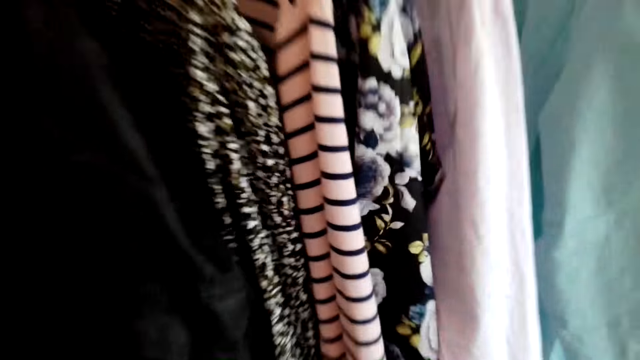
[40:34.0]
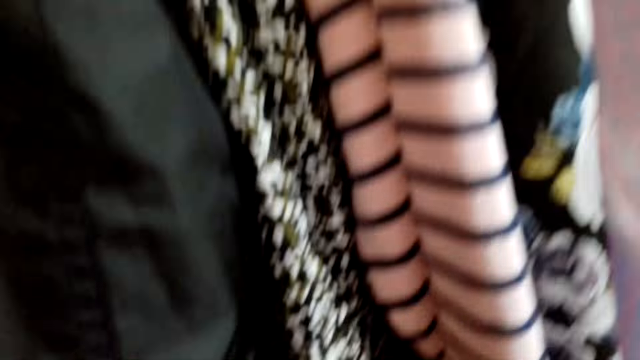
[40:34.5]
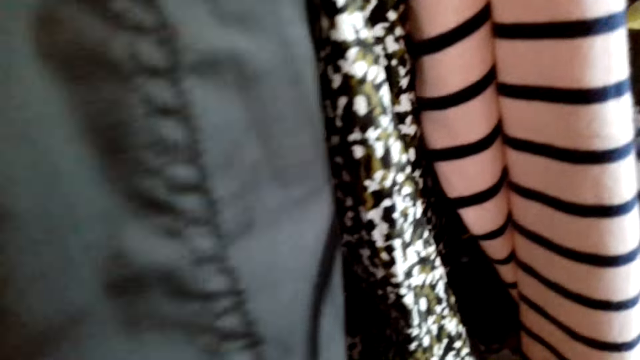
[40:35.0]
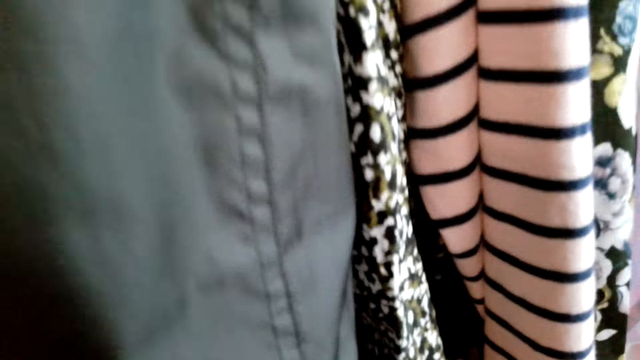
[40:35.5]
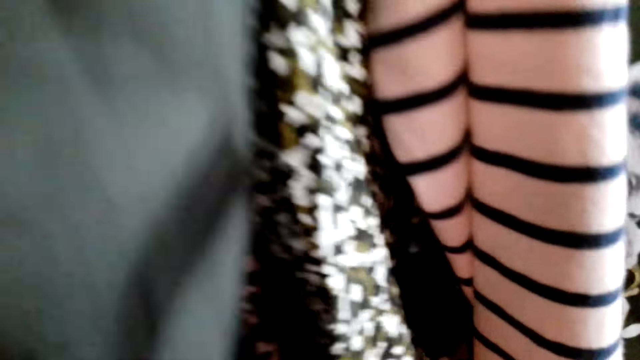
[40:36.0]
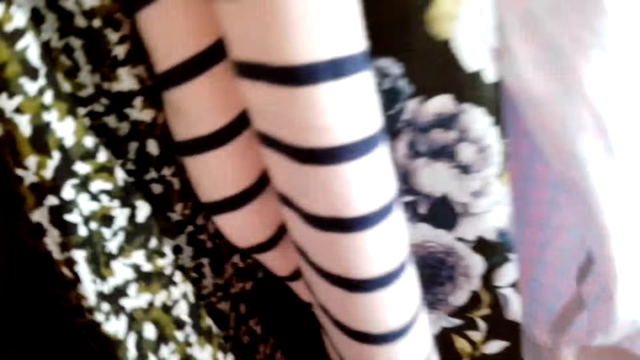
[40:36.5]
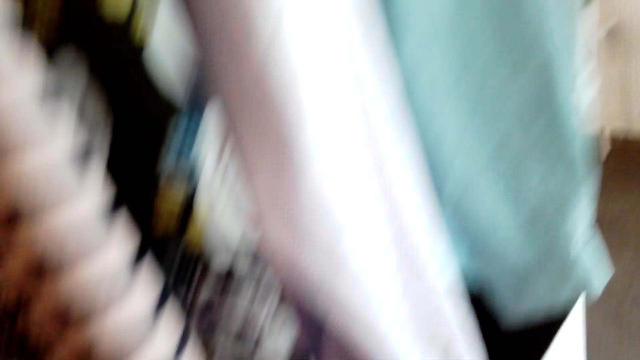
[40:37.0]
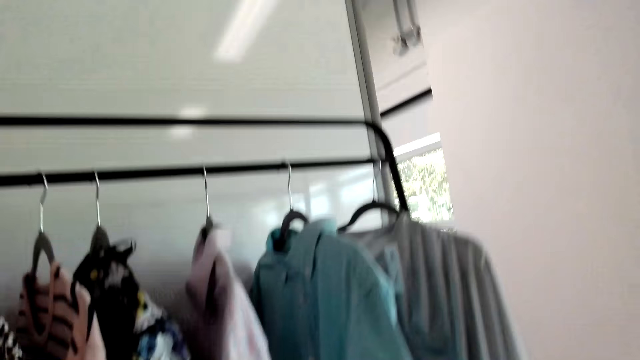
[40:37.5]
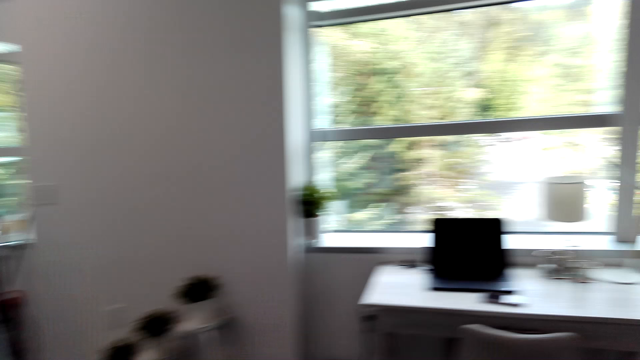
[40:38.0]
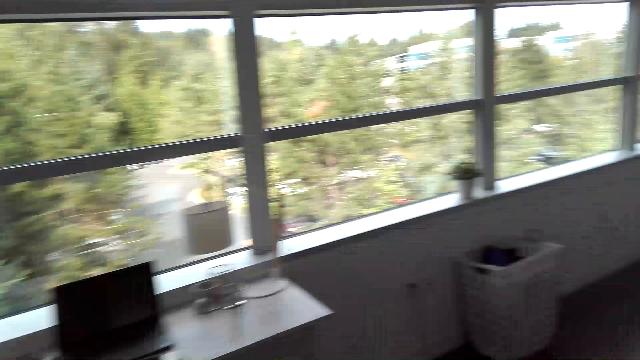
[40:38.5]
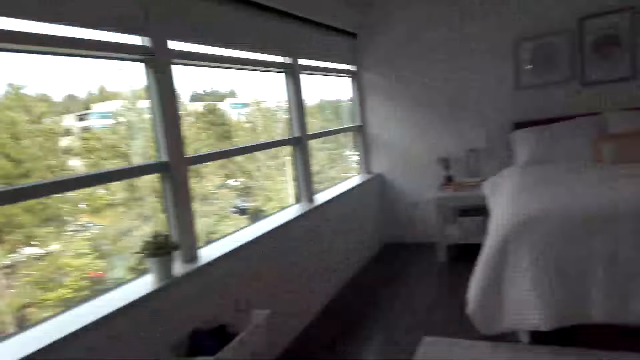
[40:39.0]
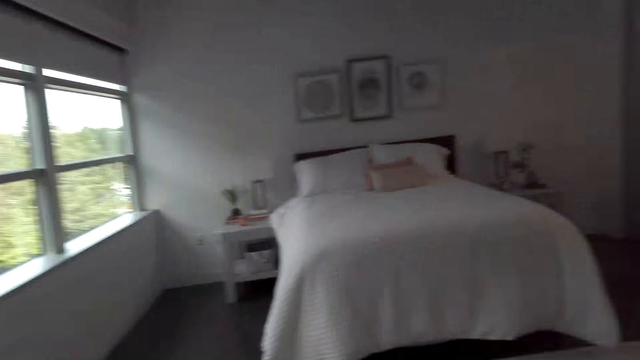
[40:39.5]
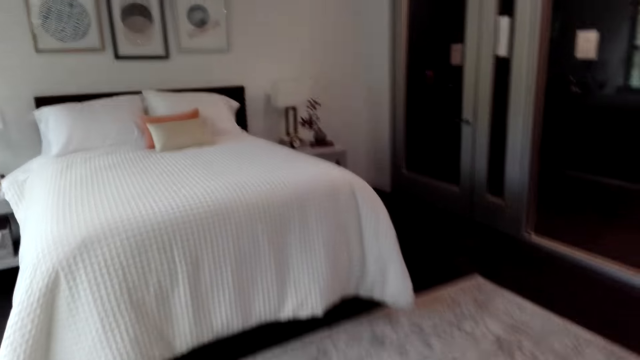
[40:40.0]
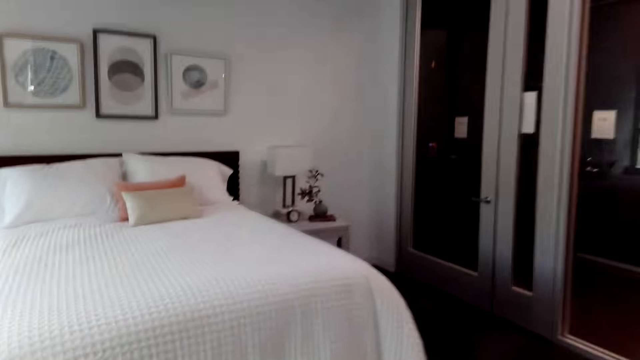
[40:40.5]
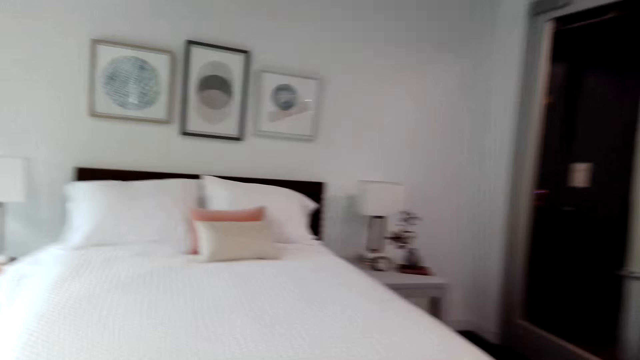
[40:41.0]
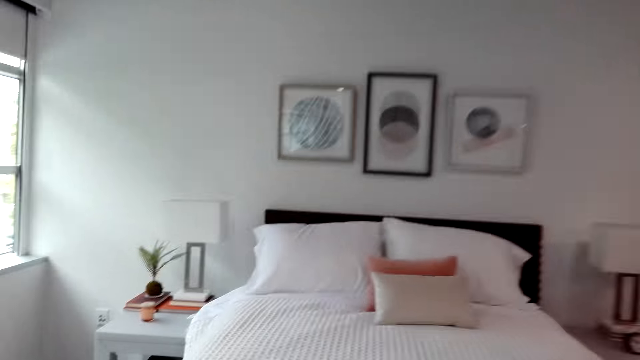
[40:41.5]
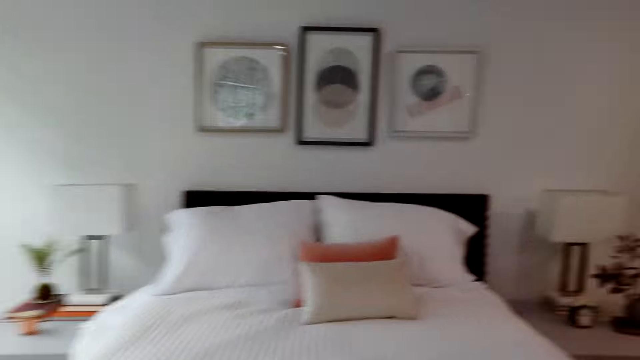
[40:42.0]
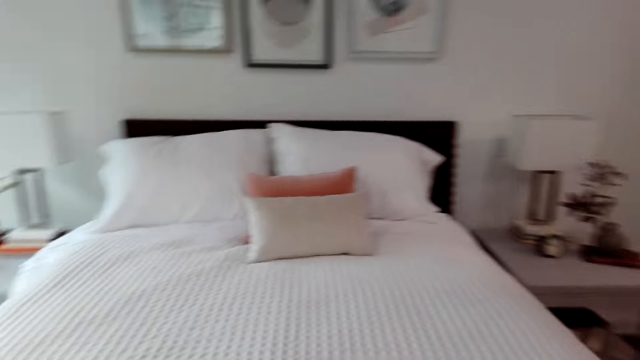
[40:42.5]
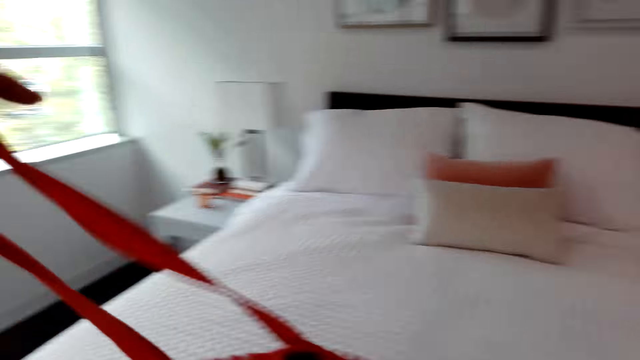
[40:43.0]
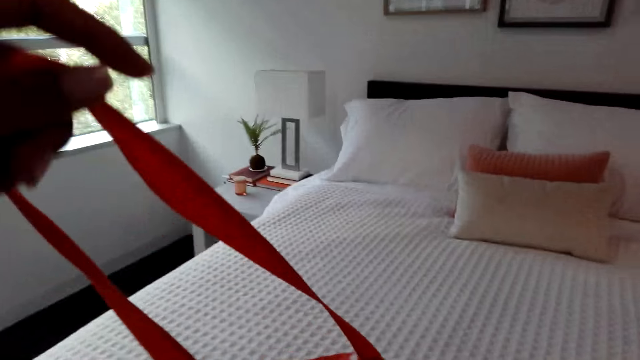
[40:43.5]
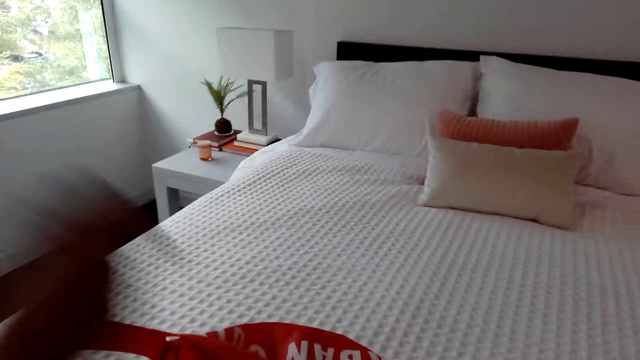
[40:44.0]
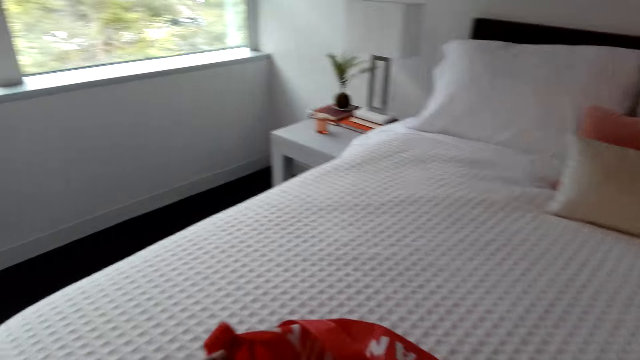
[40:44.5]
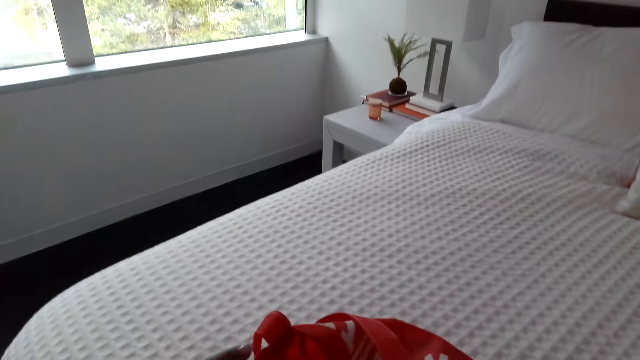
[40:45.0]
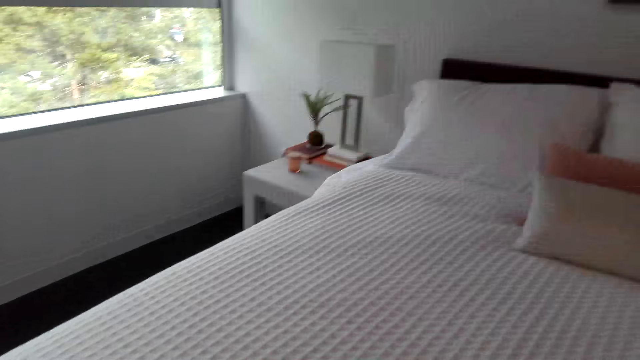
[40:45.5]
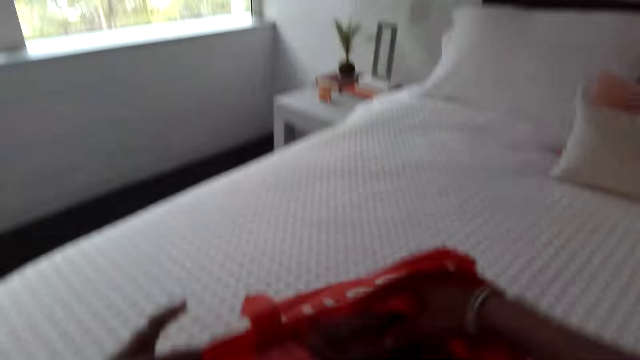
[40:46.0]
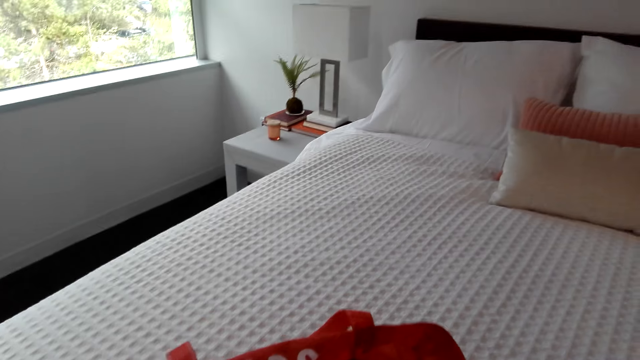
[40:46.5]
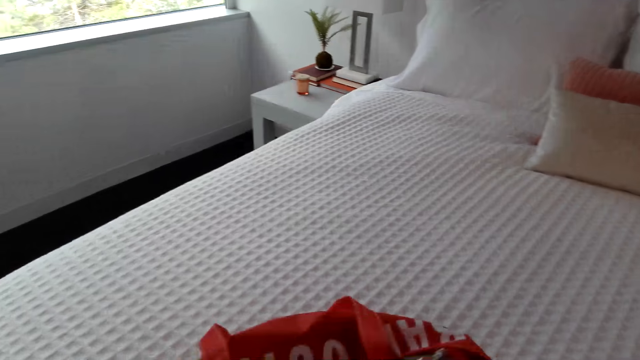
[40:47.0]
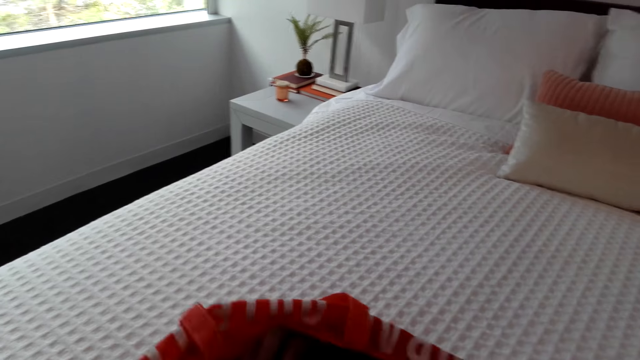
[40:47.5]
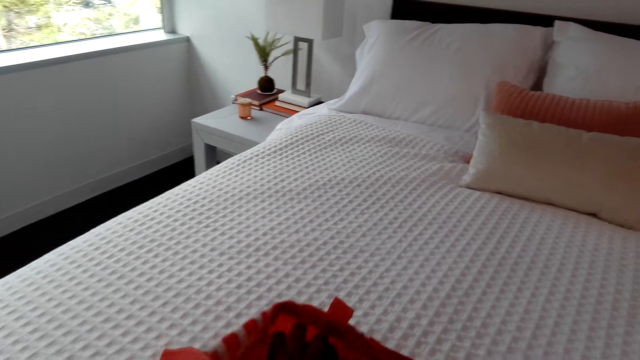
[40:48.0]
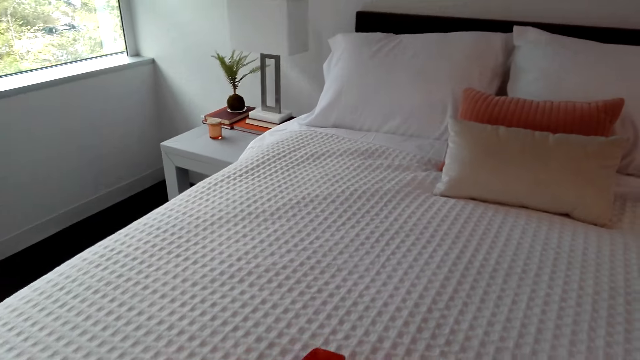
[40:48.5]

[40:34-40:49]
The camera wearer moves around. They walk around. They hold the bag handle. They move the bag and open the bag.

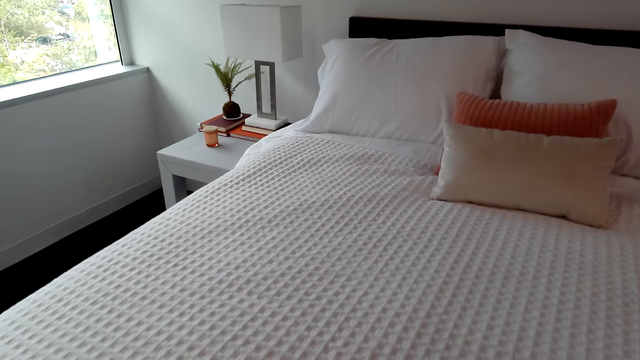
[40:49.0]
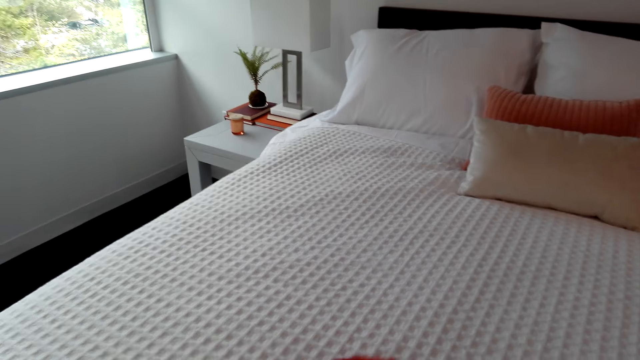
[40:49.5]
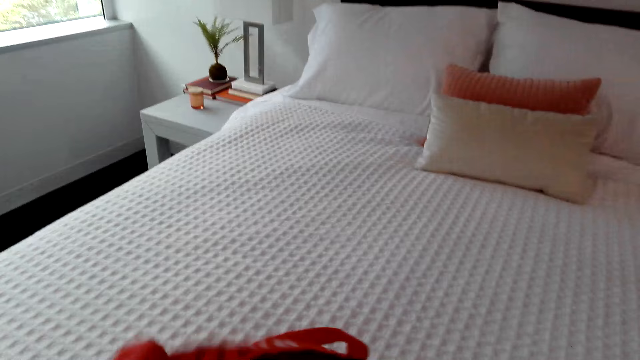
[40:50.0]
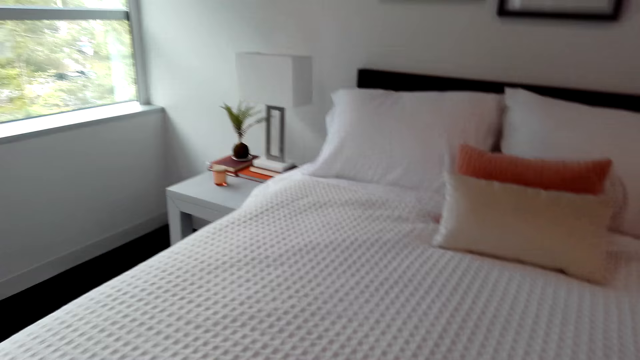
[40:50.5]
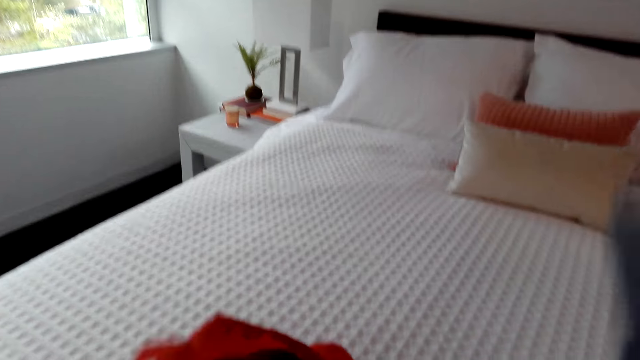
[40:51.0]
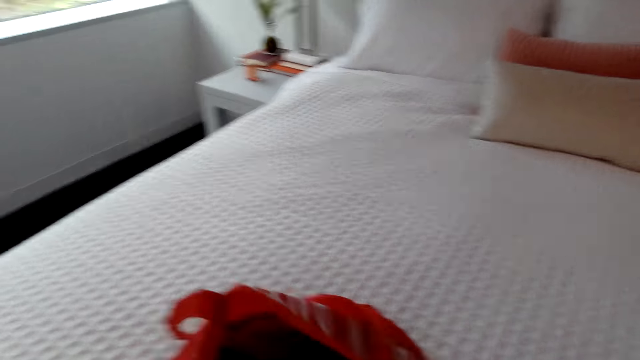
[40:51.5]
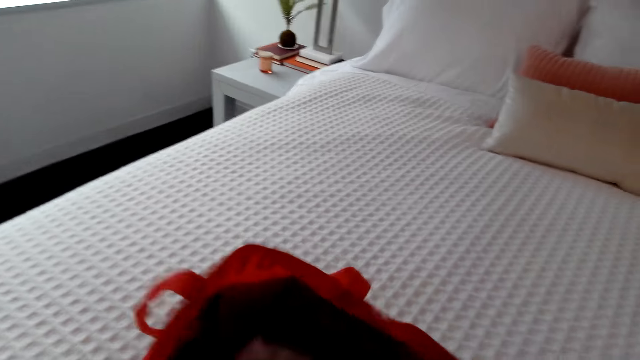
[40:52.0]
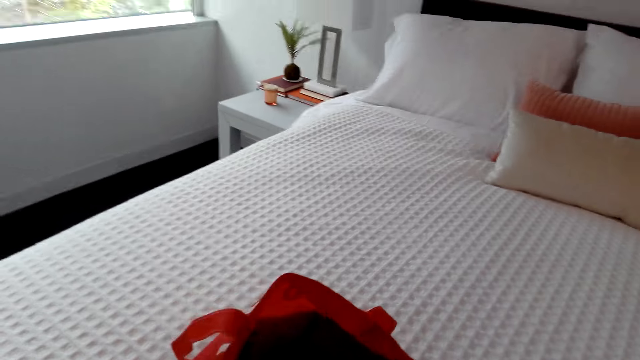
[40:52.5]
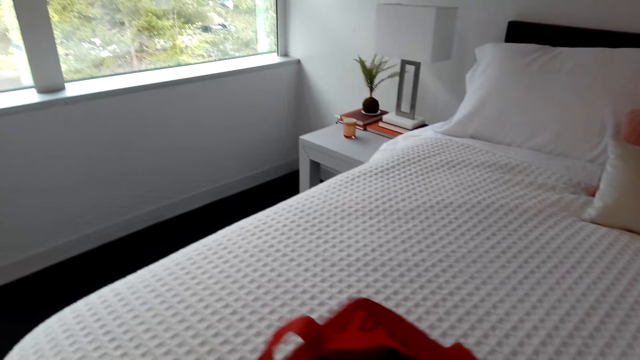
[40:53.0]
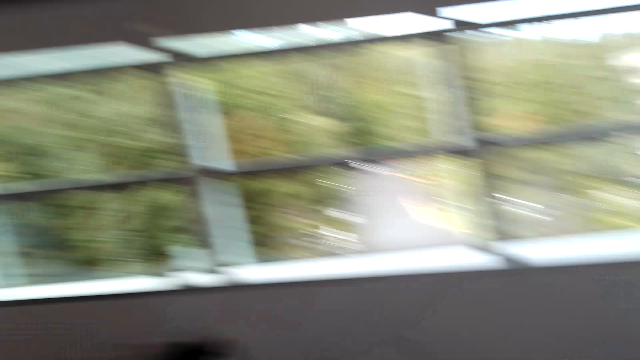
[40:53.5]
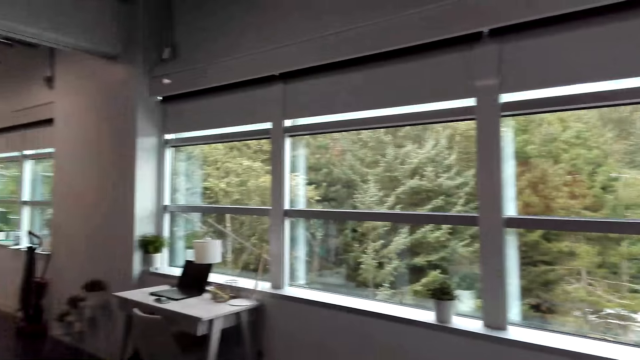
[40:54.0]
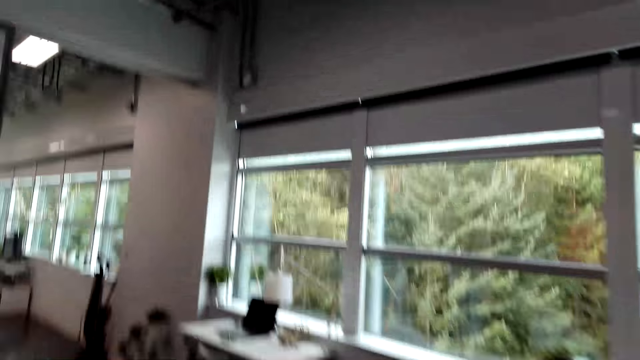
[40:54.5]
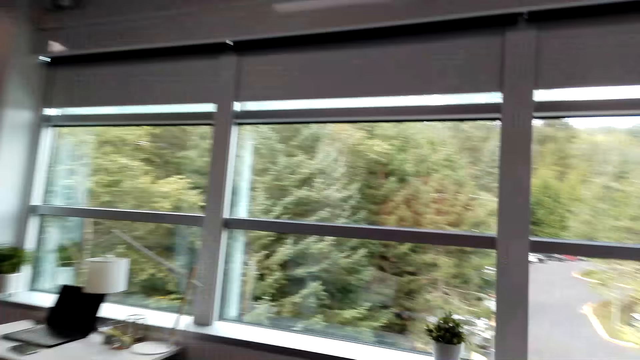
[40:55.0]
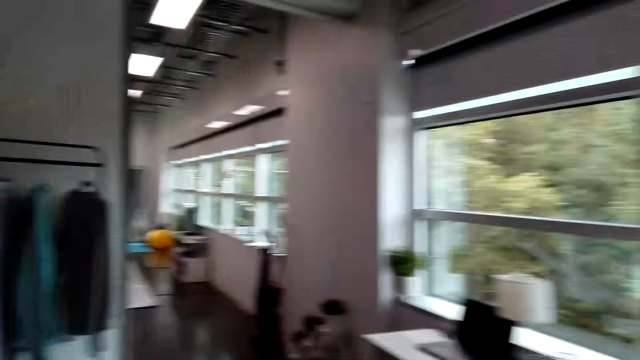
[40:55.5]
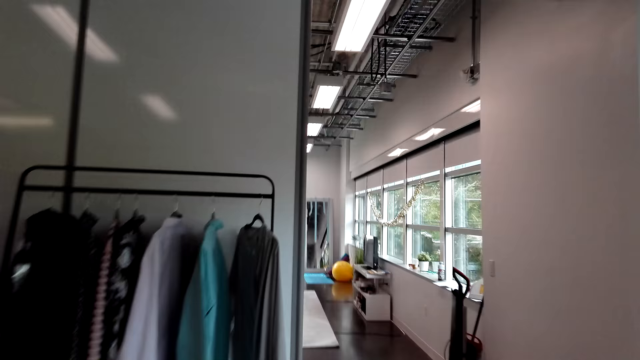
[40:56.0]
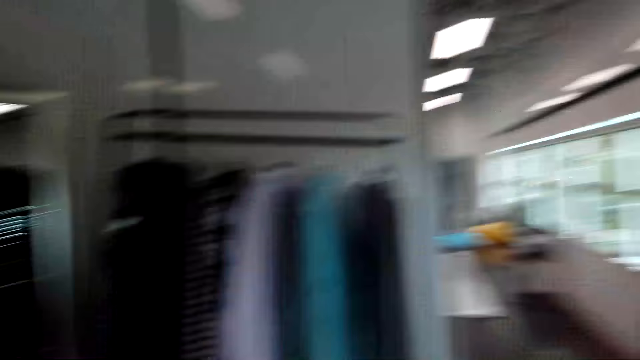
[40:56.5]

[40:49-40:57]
The camera wearer fixes the bag. They remove clothes from the bag. They place the clothes on the bed. They look around the house. They walk around the house.
